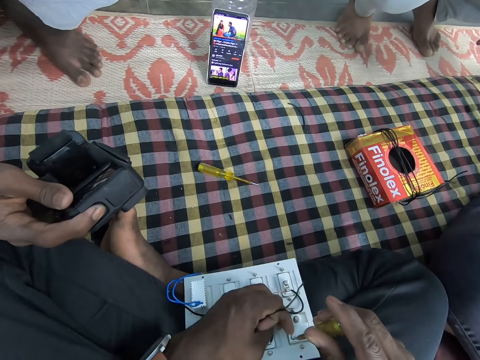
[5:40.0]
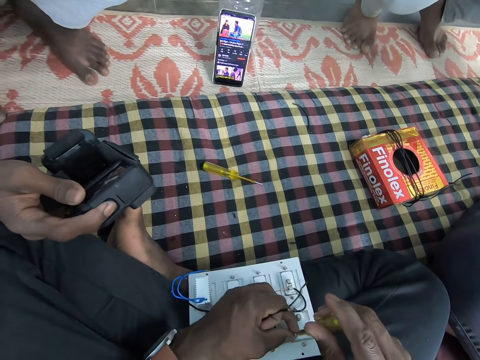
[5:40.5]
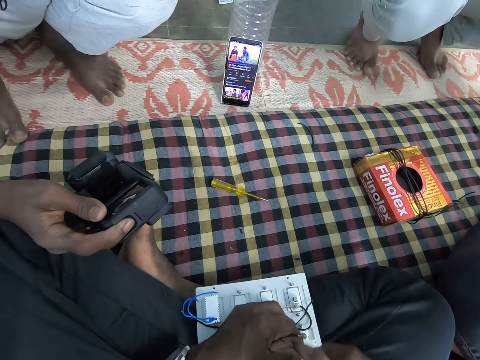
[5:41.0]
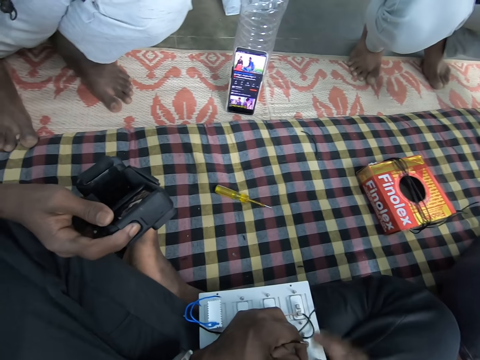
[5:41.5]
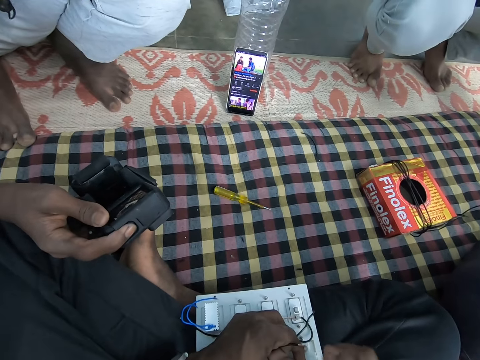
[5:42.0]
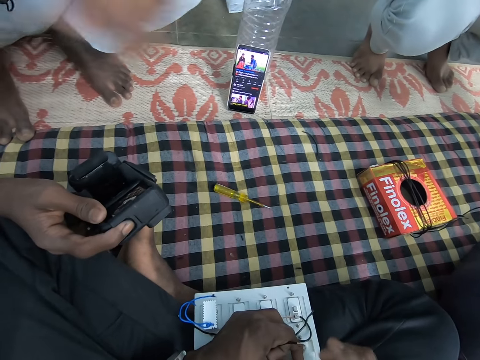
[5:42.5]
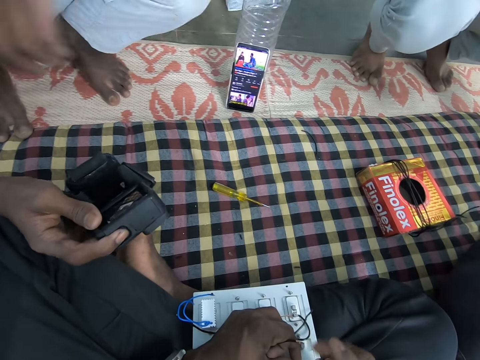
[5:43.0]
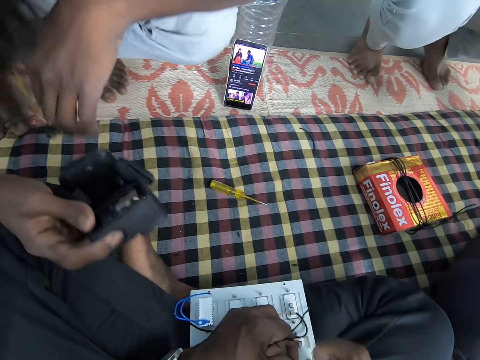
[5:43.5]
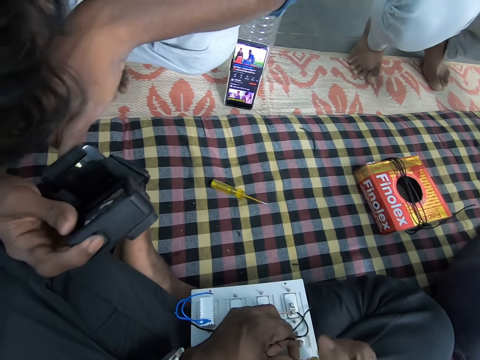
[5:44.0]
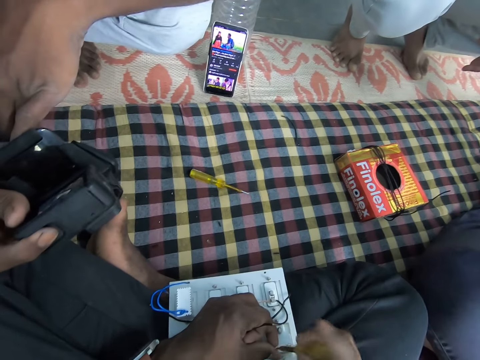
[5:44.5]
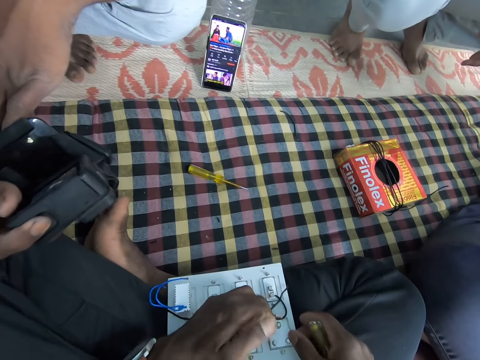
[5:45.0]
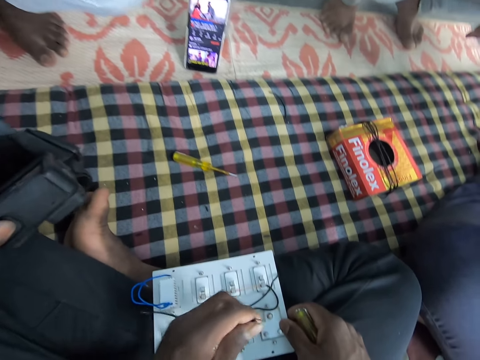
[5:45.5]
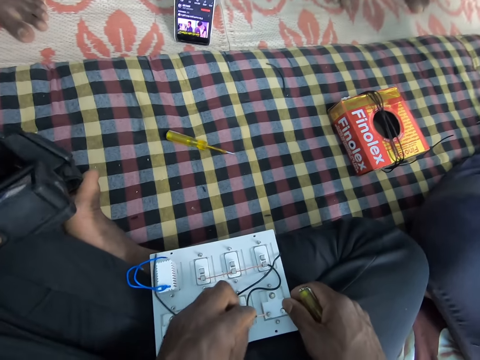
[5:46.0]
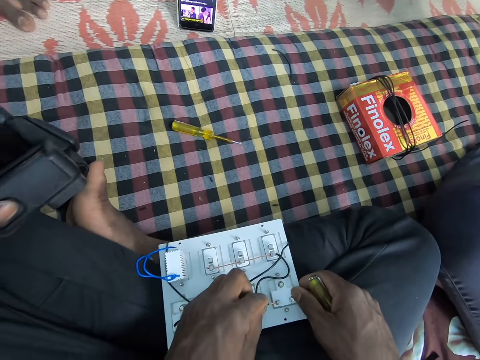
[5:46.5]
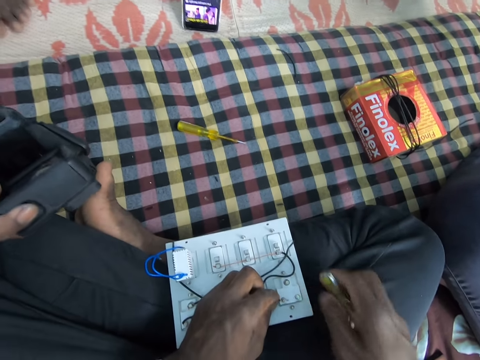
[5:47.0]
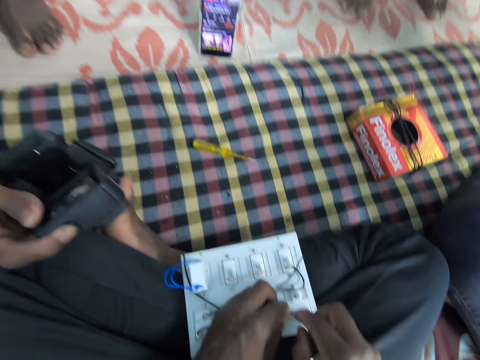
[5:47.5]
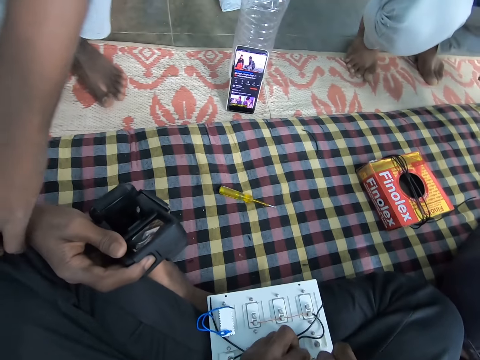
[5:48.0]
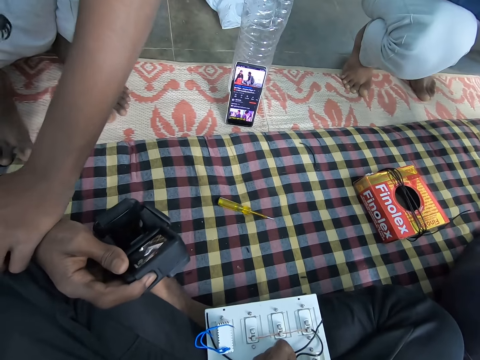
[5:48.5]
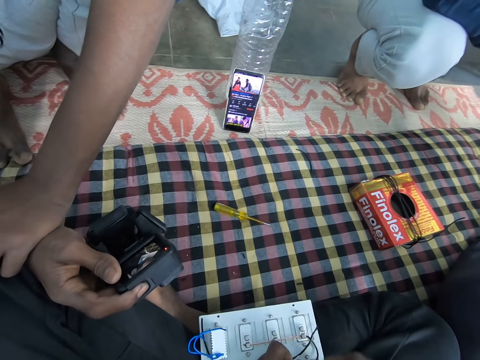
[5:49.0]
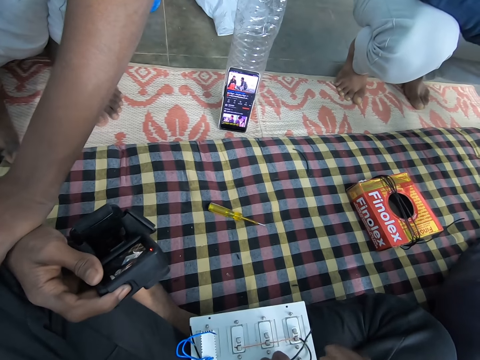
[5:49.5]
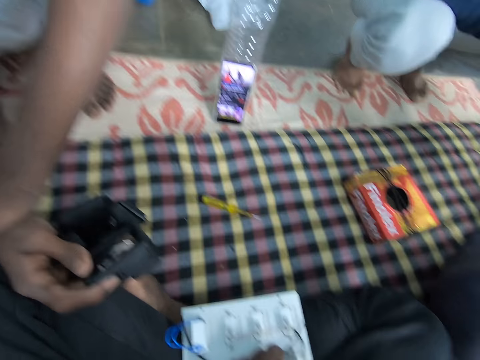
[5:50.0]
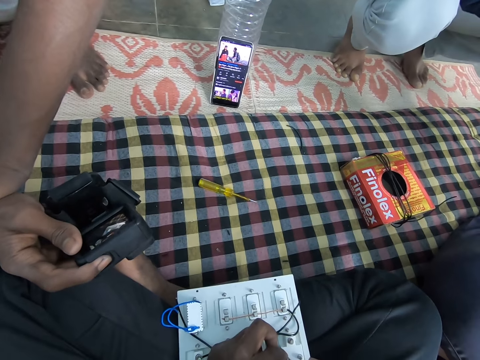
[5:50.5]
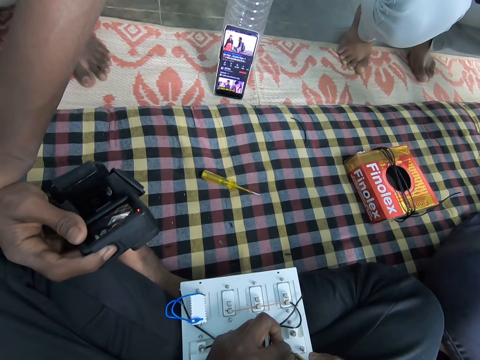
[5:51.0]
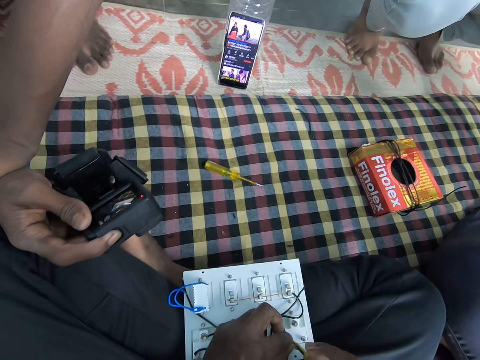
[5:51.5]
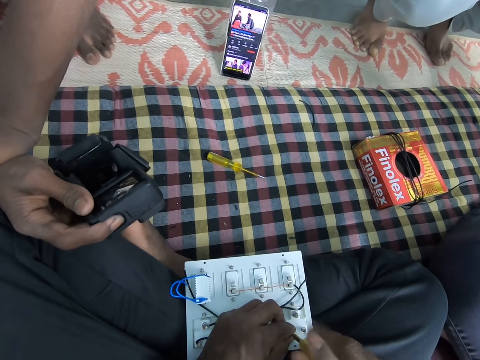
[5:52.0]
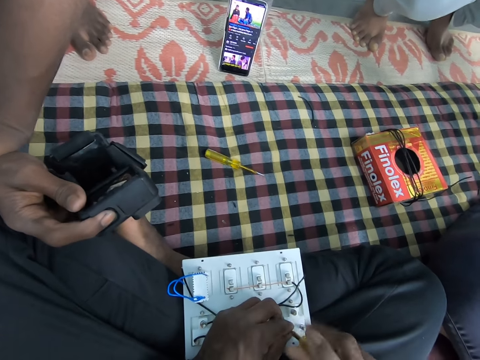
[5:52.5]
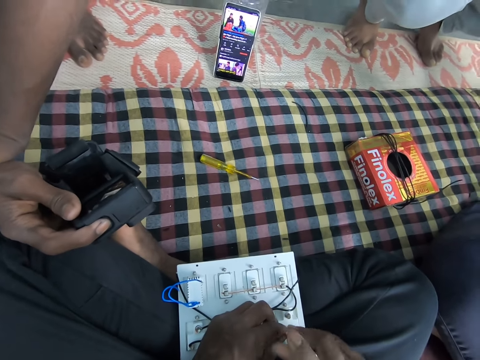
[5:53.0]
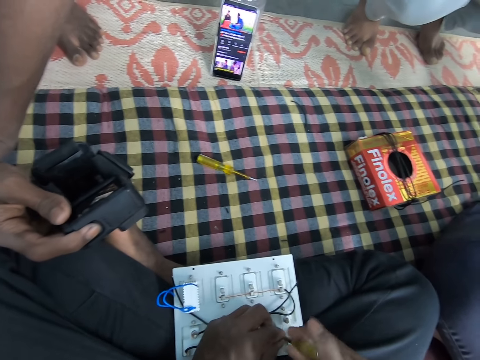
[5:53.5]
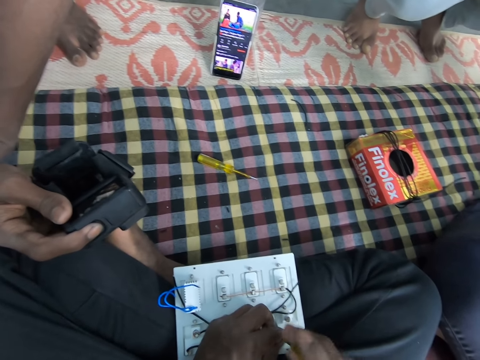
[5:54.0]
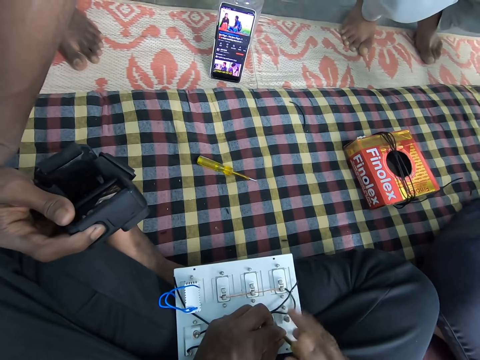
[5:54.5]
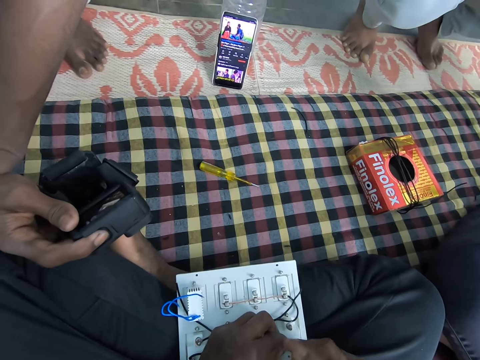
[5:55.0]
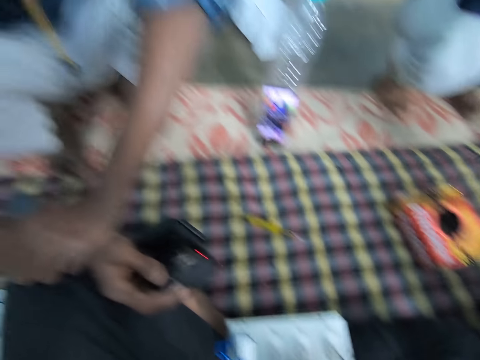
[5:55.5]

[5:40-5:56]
The camera wearer unscrews a bolt on the electric circuit board on his lap with the screwdriver in his right hand. He holds the electric circuit board on his lap with his right hand. He inserts the wire in his left hand in the electric circuit board on his lap. He holds the wire on the electric board with both hands. He screws the bolt on the electric circuit board on his lap with the screwdriver in his right hand. He looks at a phone on a floor.

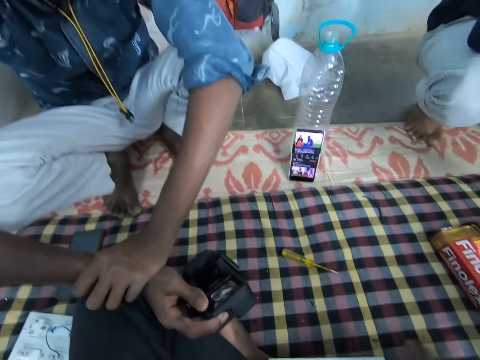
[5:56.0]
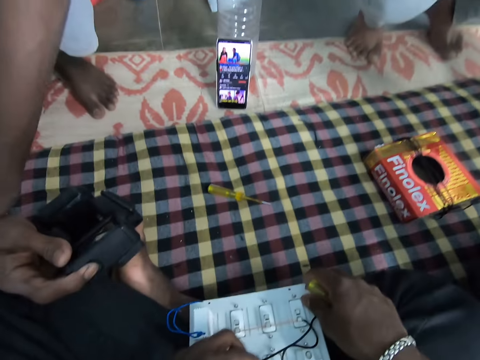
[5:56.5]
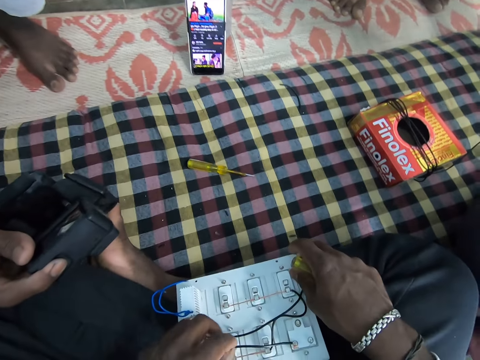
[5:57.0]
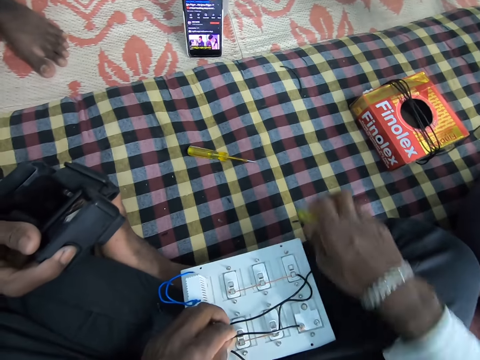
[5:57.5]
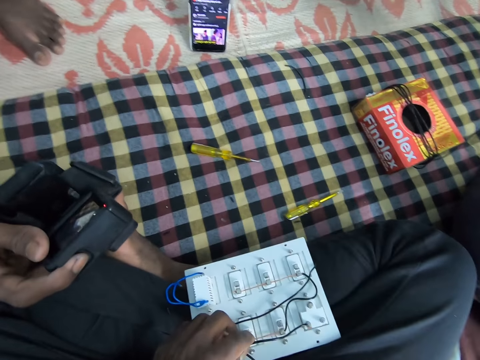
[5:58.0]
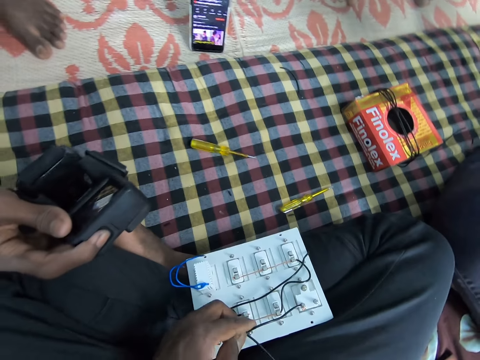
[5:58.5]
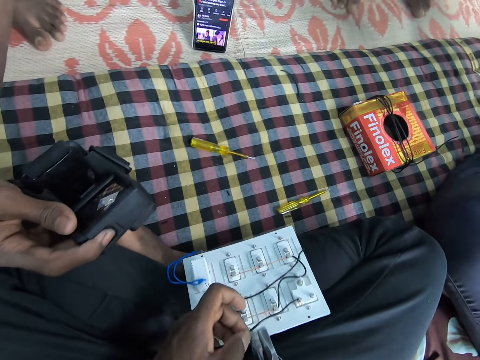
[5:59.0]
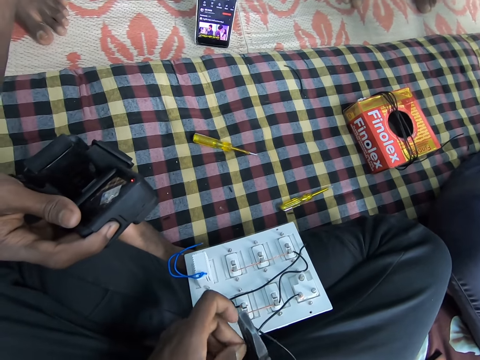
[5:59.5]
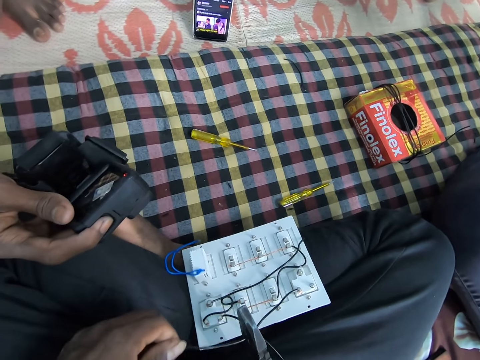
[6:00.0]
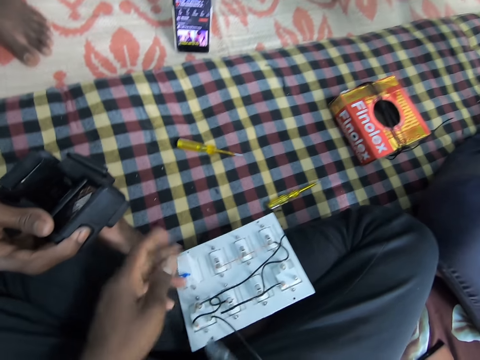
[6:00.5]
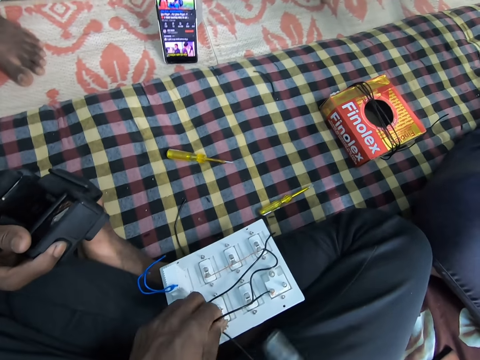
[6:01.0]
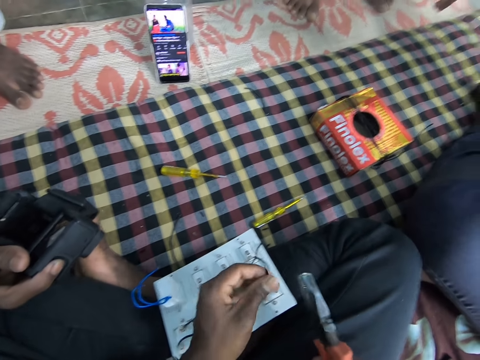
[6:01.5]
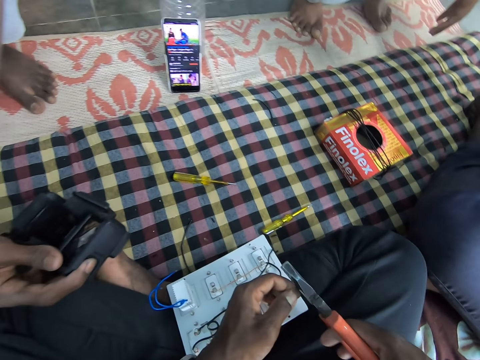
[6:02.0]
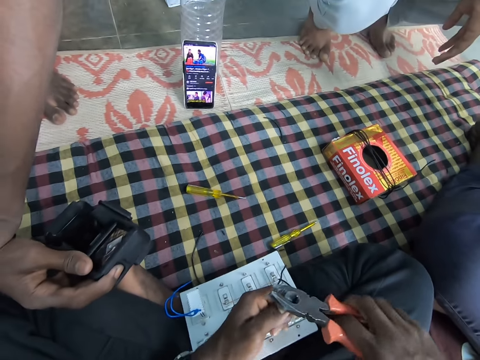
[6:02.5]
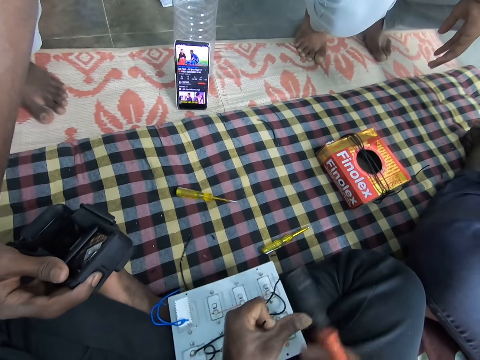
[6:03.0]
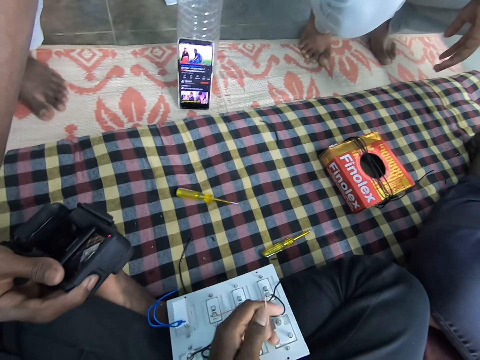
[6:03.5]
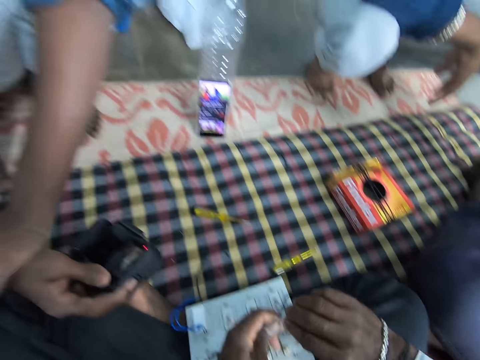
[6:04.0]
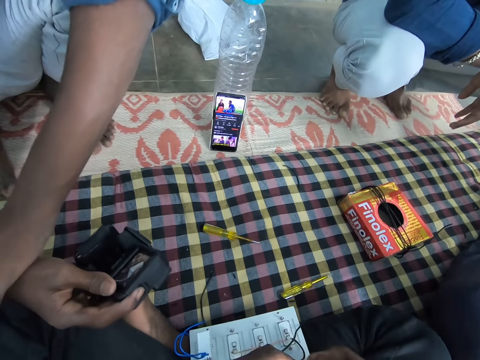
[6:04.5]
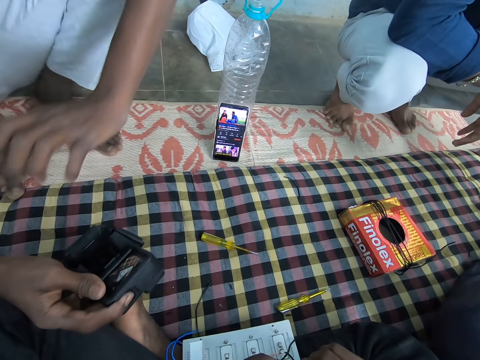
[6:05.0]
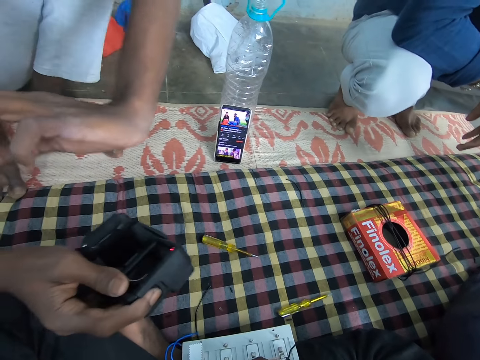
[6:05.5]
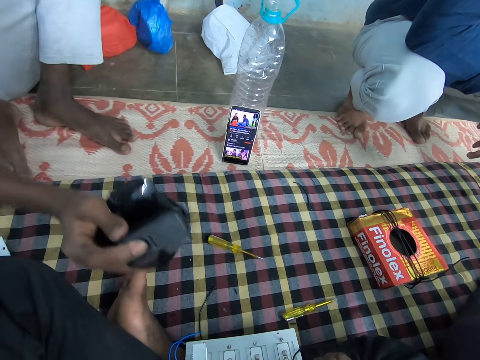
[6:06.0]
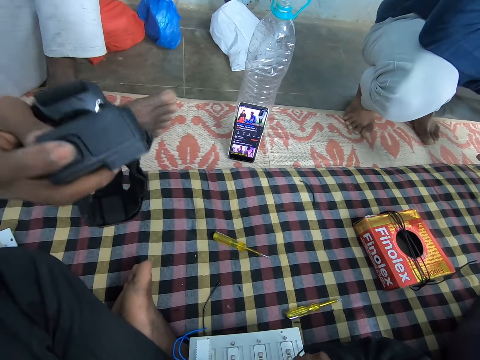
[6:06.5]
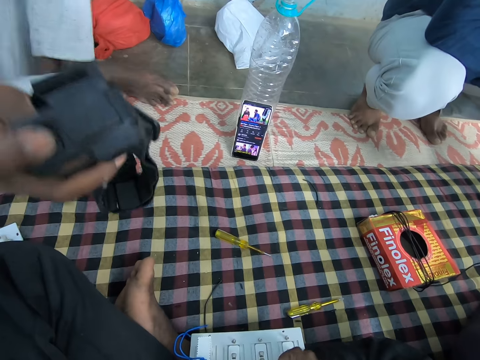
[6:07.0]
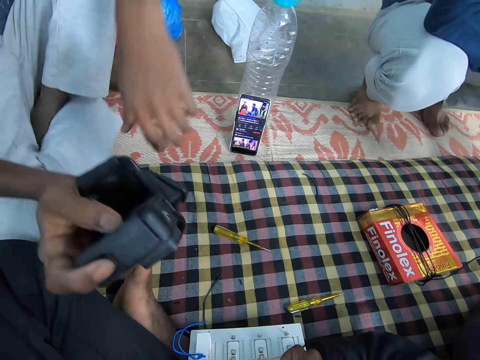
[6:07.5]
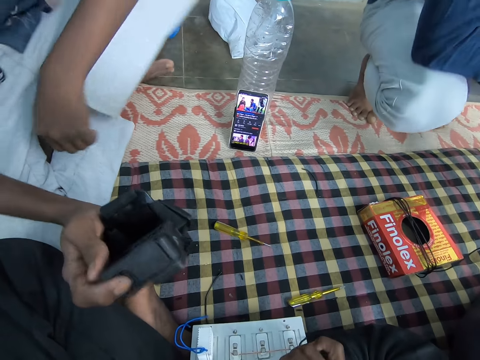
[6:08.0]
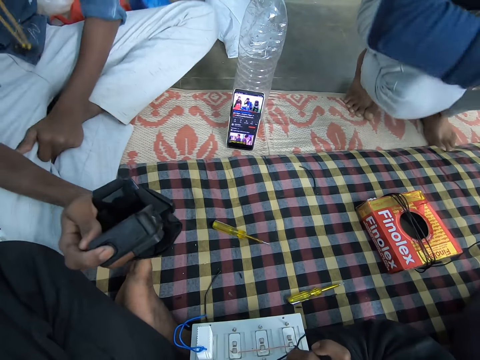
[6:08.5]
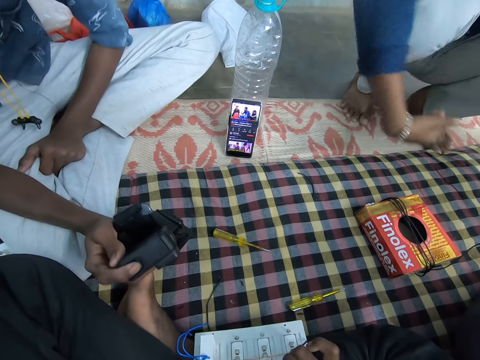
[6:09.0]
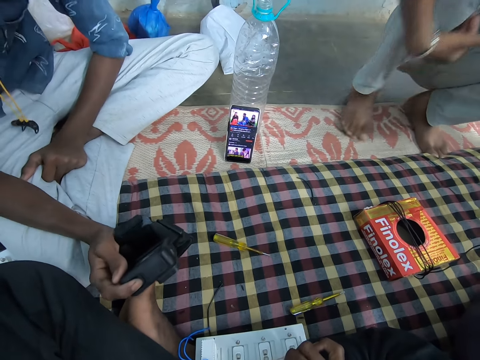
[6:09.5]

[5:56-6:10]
The camera wearer drops the screwdriver on the bed with his right hand. He picks up the plier from his lap with his right hand. He cuts the wire in his left hand with the plier in his right hand. He throws a piece of wire on the bed with his left hand. He picks the wire on the electric circuit board with his left hand. He cuts the wire in his left hand with the plier in his right hand. He removes a wire conductor with the pliers. He cuts the wire in his left hand with his right hand. He twists the wire with his hands. A person stretches his legs and hands.
